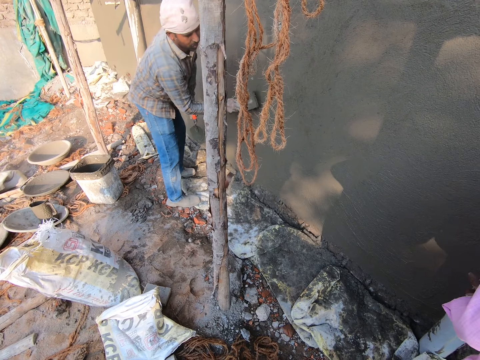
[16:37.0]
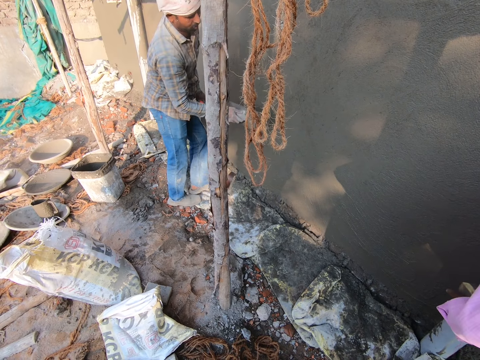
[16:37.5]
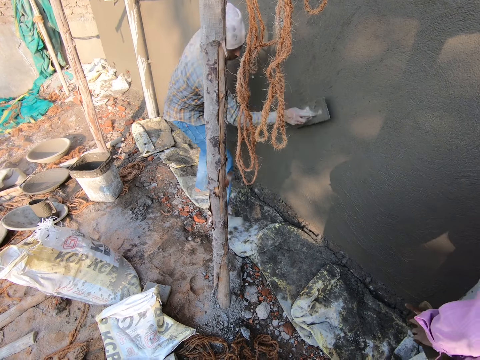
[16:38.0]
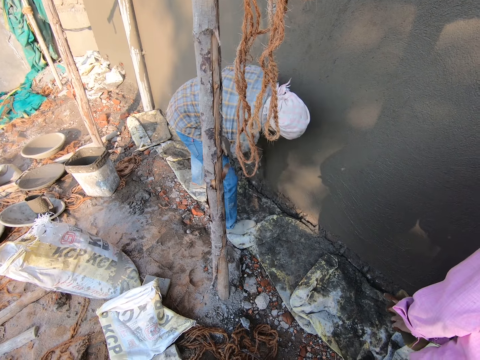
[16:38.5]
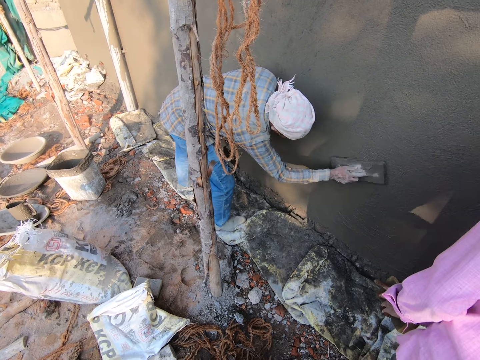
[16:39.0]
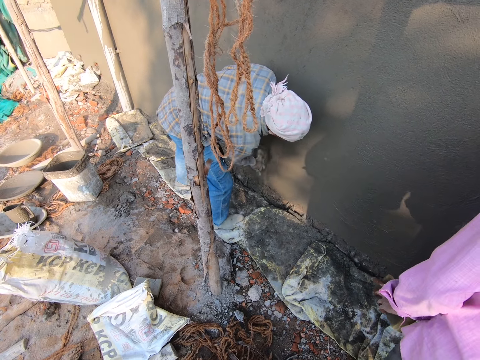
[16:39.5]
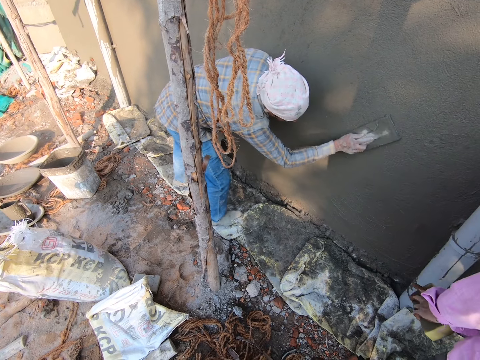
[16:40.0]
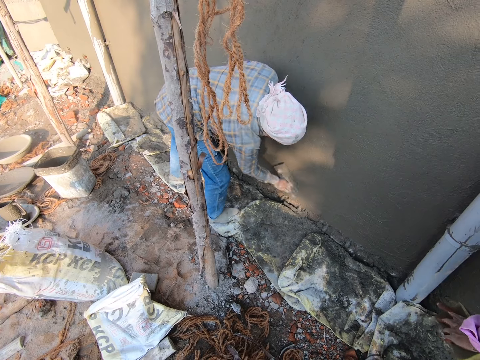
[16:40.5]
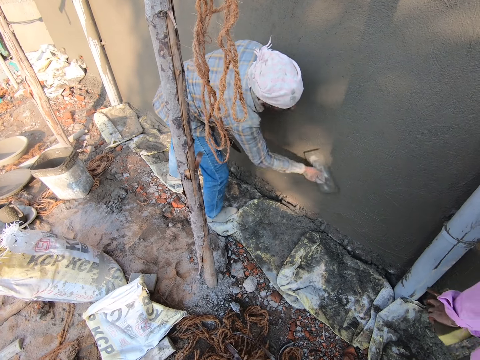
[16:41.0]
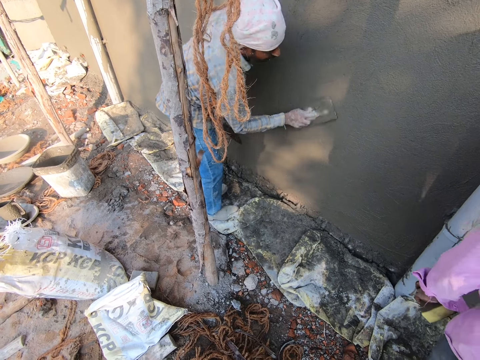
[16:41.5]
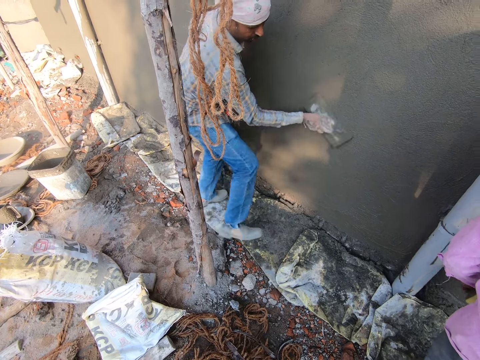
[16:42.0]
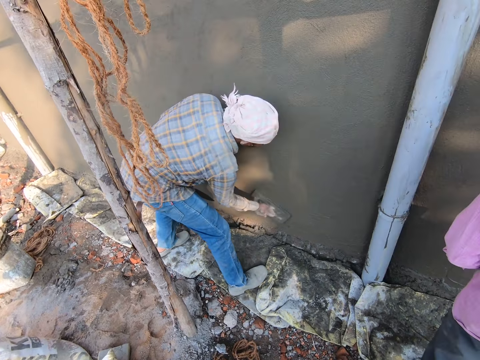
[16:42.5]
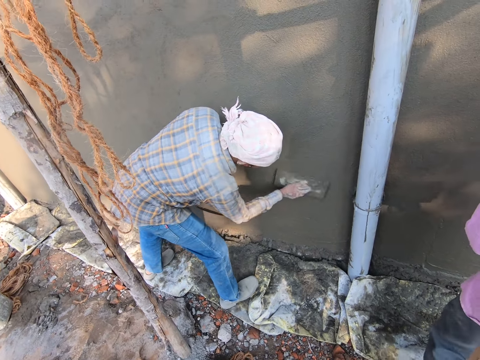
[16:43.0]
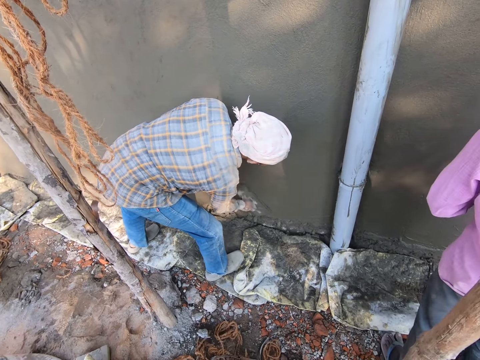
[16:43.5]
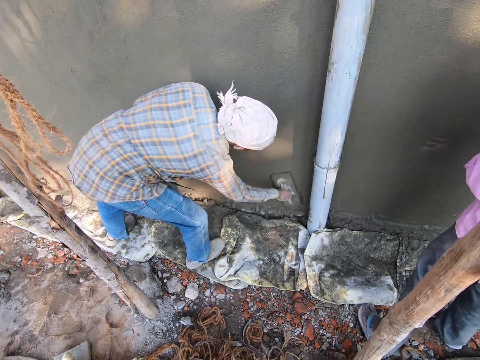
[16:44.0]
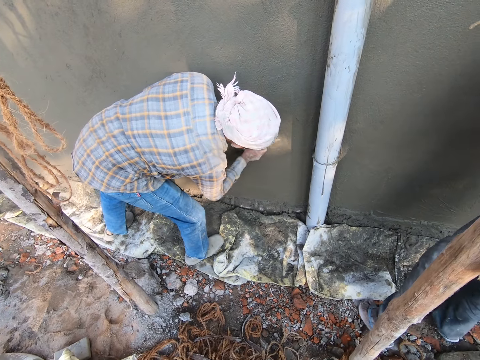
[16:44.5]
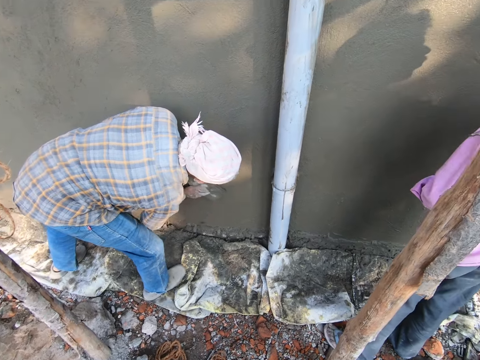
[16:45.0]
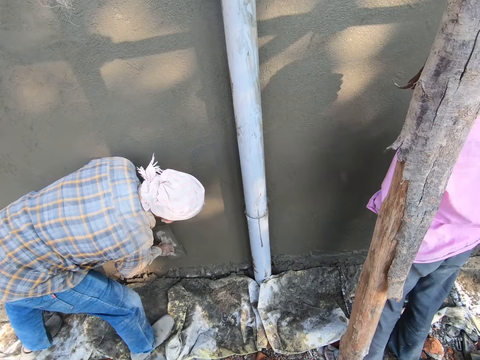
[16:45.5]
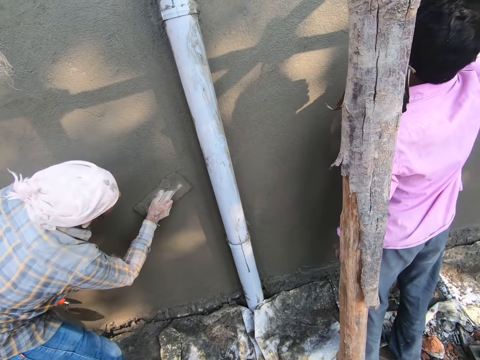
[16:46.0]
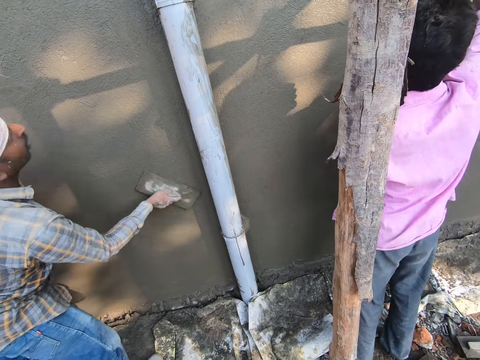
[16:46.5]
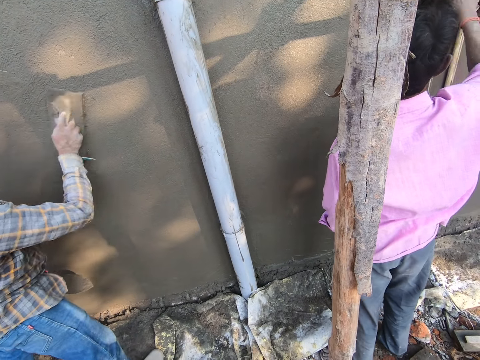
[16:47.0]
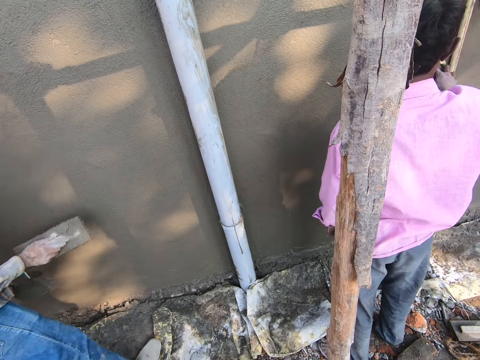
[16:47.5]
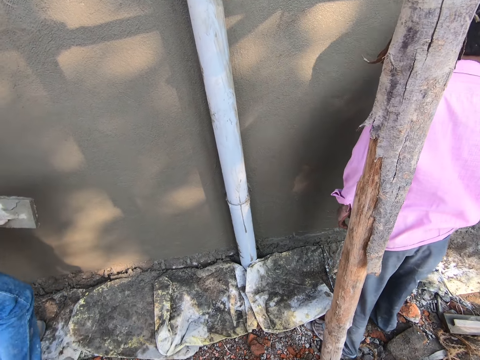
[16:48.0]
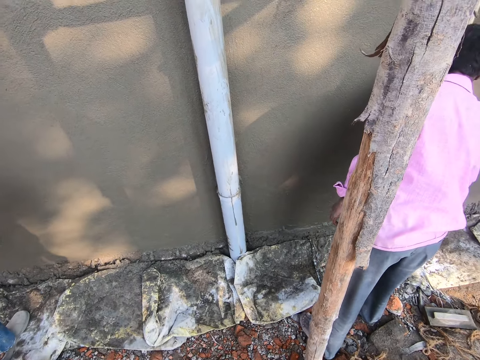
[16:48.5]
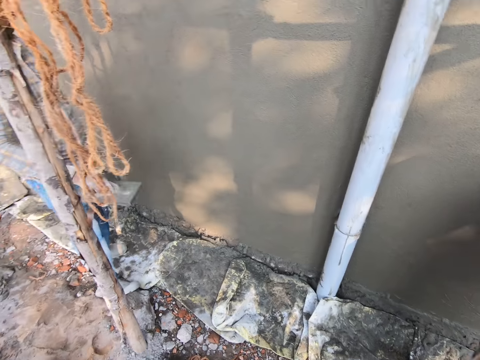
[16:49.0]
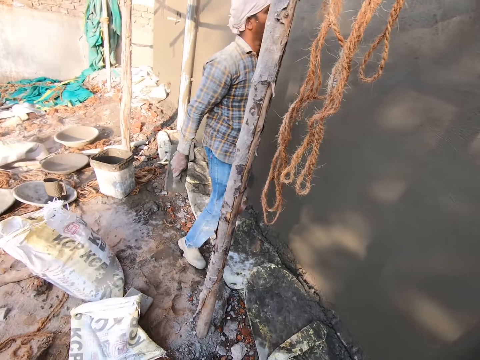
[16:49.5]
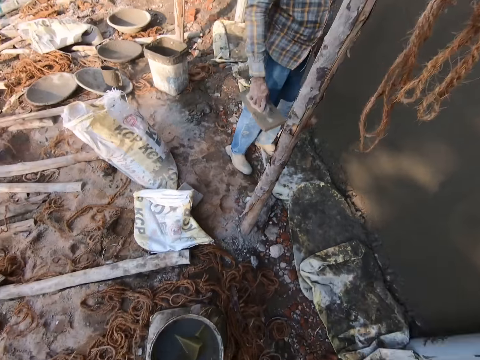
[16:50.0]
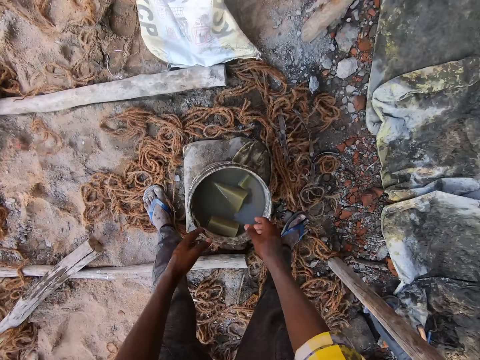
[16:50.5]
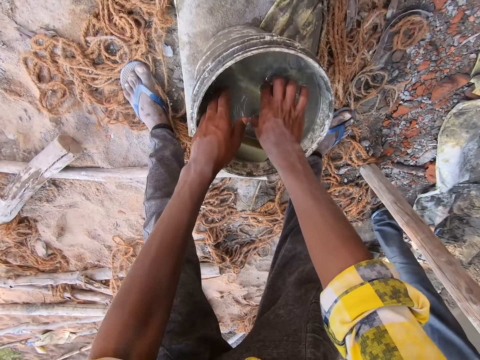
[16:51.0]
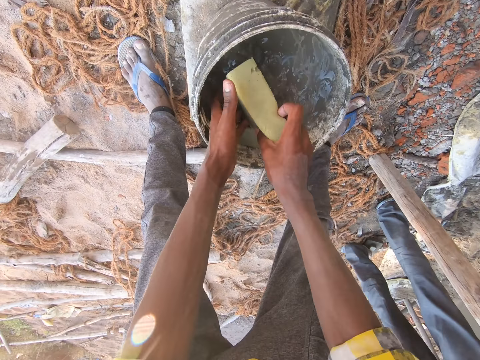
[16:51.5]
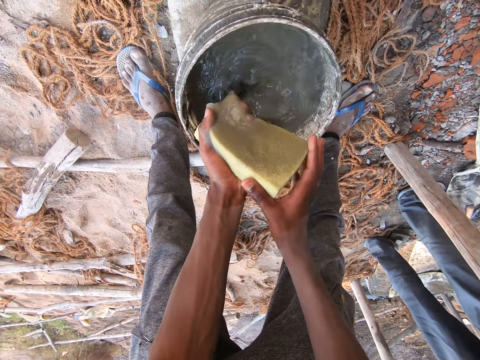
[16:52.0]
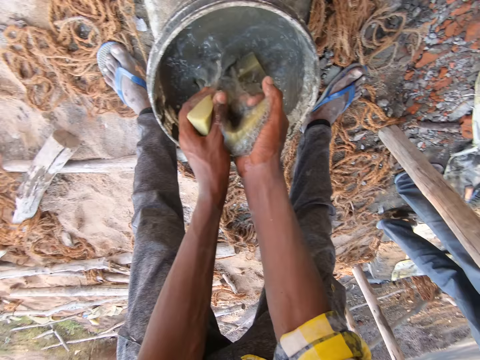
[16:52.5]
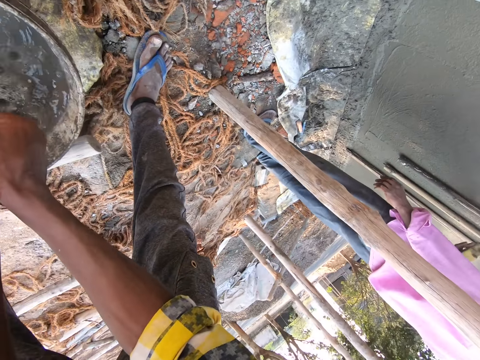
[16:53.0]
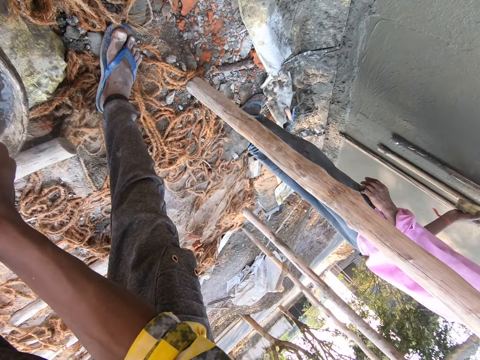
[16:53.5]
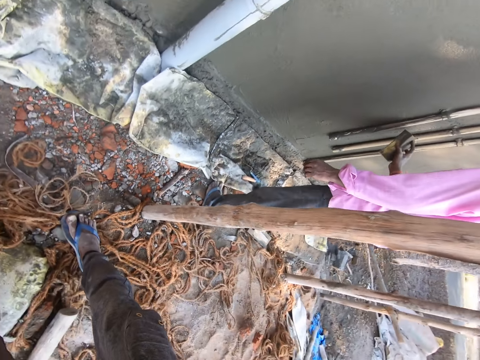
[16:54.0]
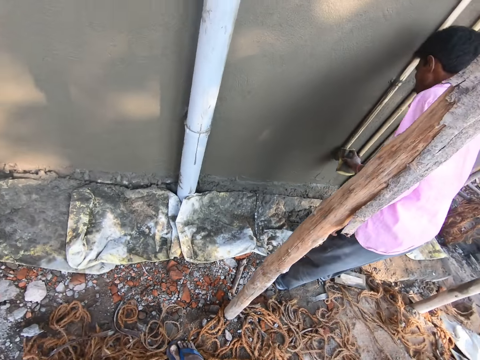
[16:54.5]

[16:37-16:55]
The camera wearer looks around. A man smoothens the wall with a float. Another man wipes the pipe with a cleaning sponge. The camera wearer looks around. The first man looks around the wall. The camera wearer picks a cleaning sponge from a bucket. They squeeze water from the sponge with both hands. They look around. The other man wipes the pipe with the cleaning sponge.

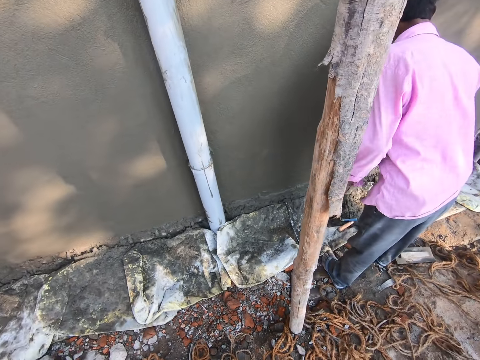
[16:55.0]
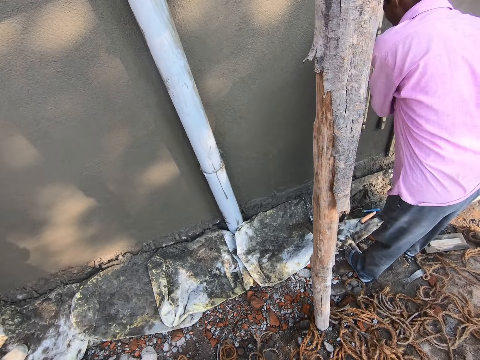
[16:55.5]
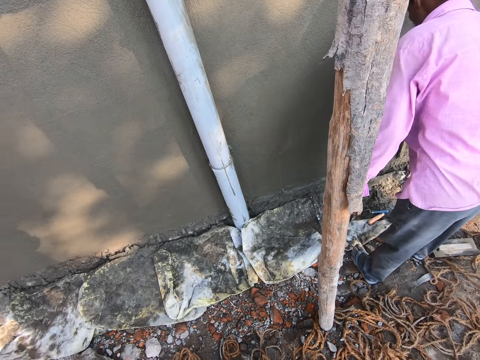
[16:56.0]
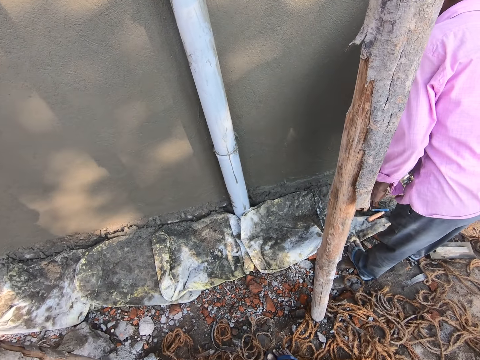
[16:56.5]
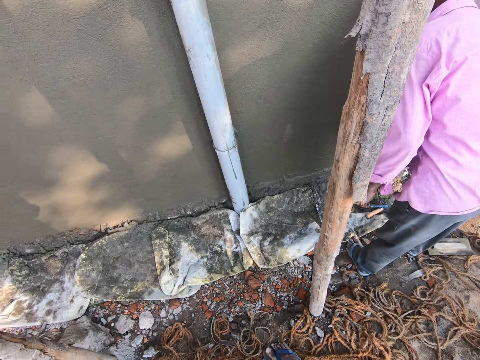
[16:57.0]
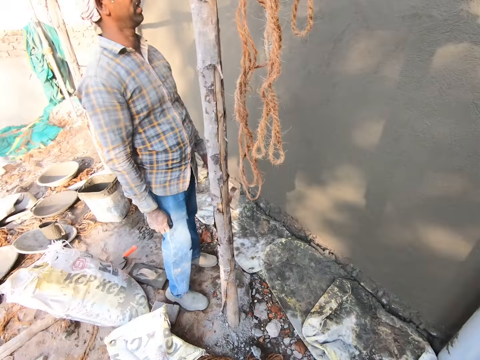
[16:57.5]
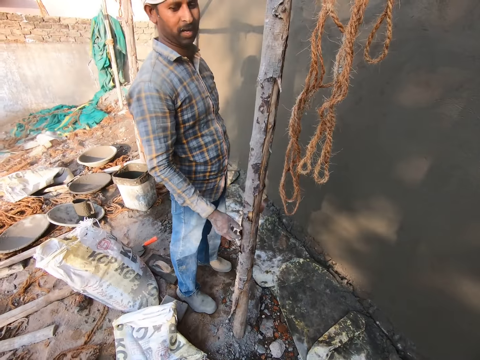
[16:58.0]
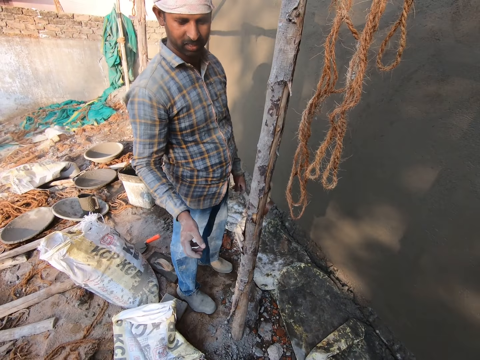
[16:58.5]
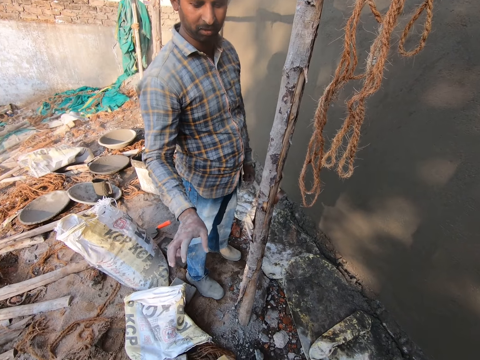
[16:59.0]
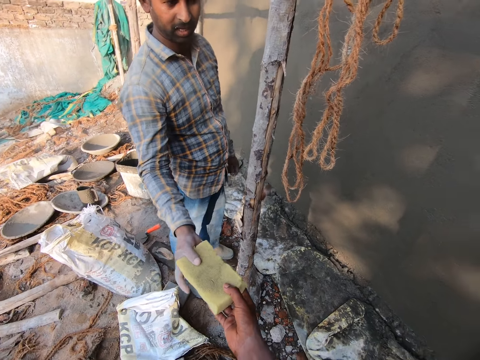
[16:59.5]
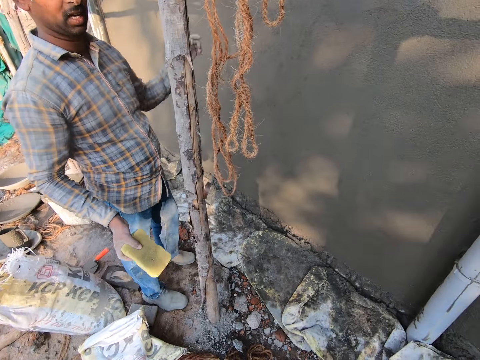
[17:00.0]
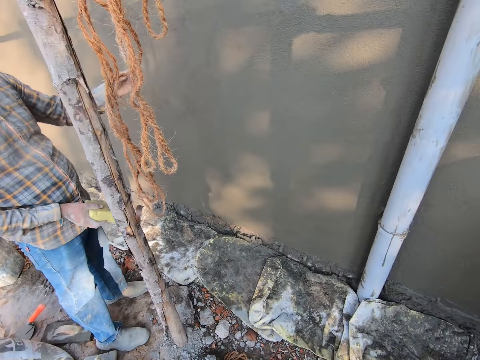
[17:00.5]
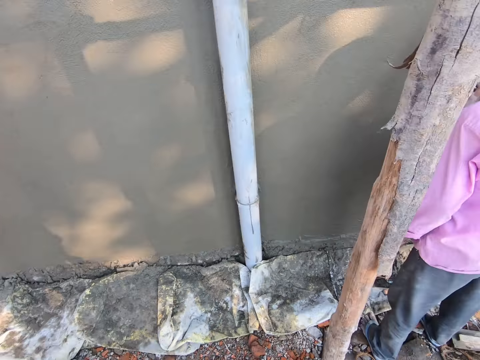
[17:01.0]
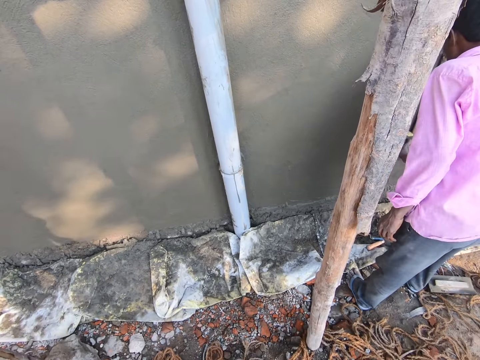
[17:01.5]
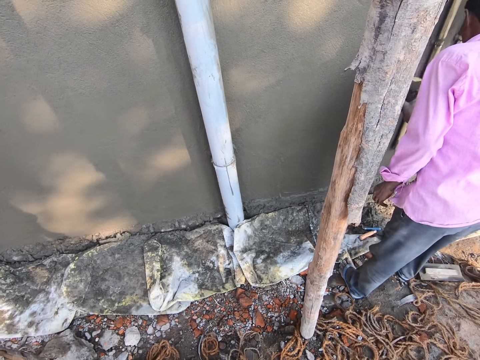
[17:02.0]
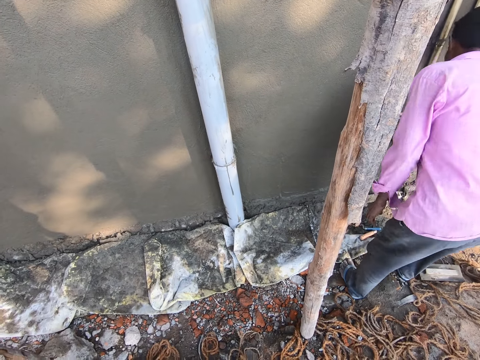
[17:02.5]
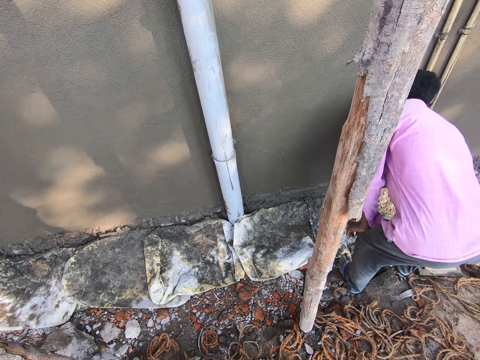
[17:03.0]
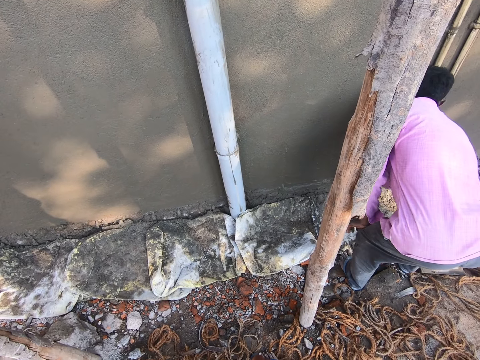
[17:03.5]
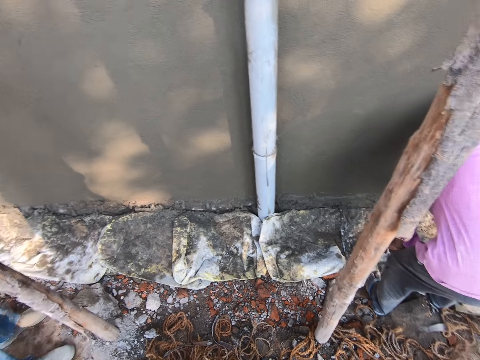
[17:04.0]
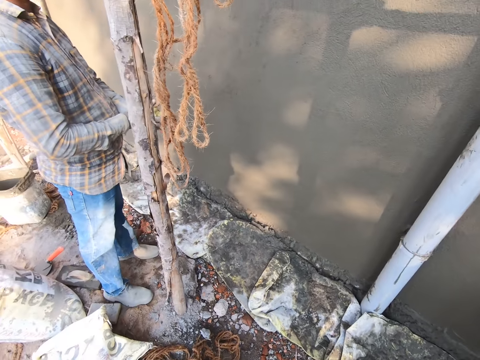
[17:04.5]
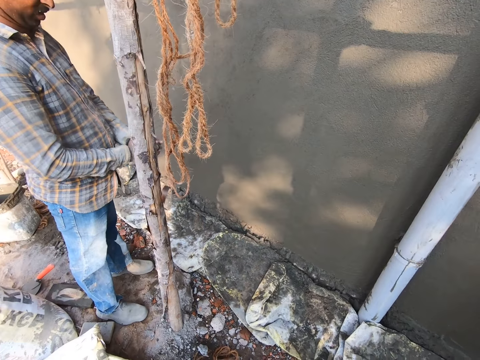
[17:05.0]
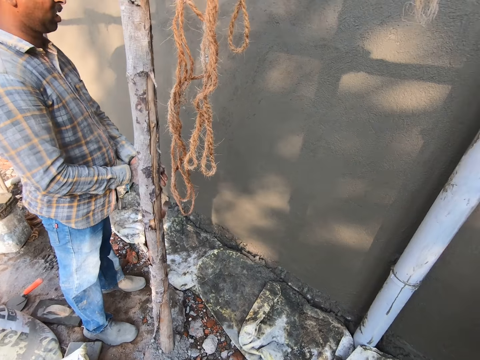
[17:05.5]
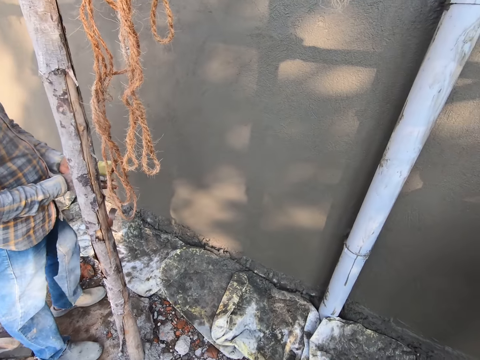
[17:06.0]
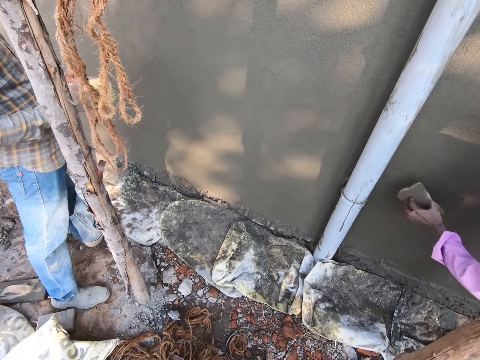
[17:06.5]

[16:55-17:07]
A man talks with the camera wearer. The camera wearer gives out the mattress with the right hand to the man. Another person wipes the wall with the mattress. The camera wearer squeezes water from a sponge. They turn toward the man and look around.
